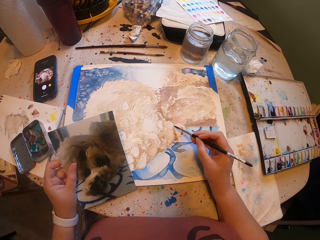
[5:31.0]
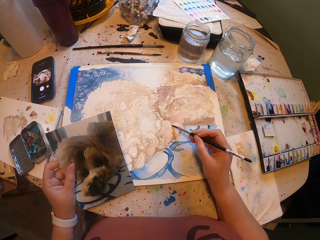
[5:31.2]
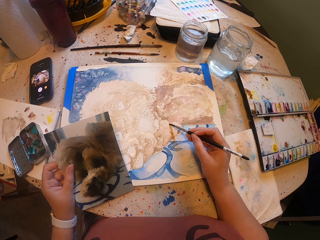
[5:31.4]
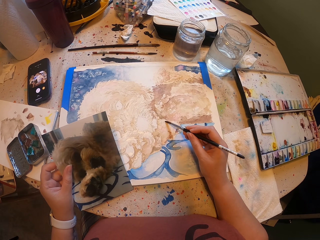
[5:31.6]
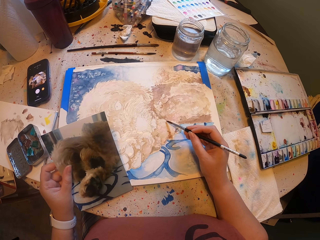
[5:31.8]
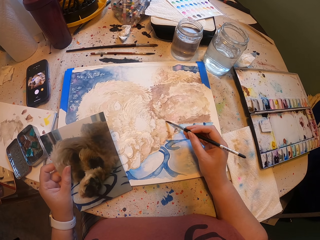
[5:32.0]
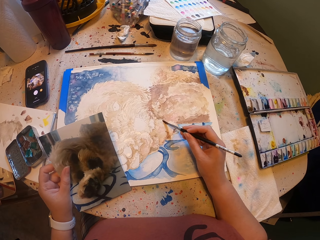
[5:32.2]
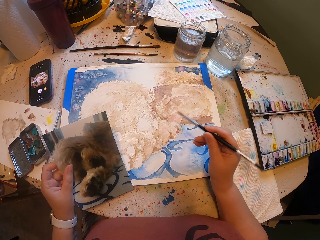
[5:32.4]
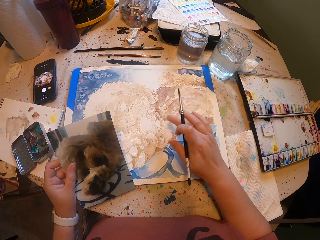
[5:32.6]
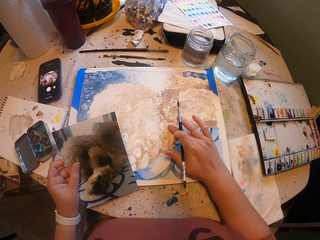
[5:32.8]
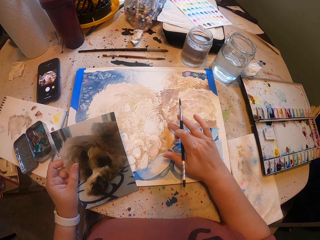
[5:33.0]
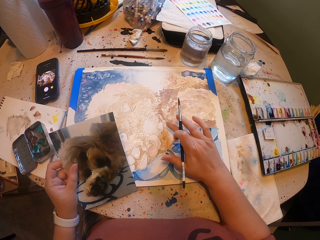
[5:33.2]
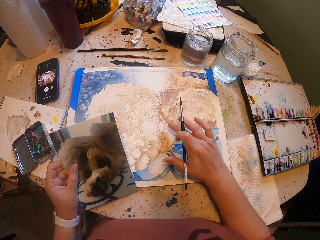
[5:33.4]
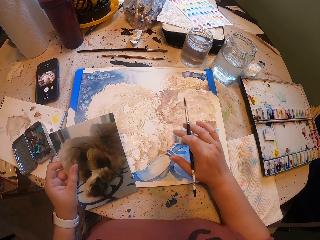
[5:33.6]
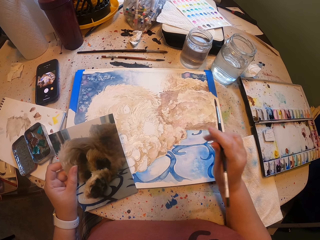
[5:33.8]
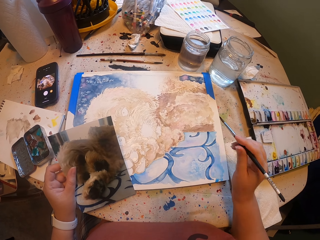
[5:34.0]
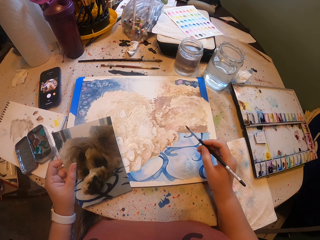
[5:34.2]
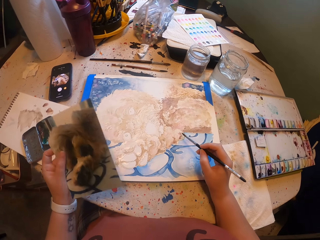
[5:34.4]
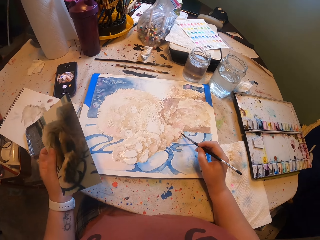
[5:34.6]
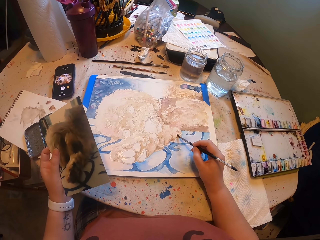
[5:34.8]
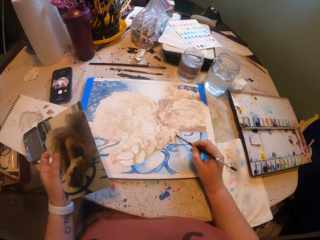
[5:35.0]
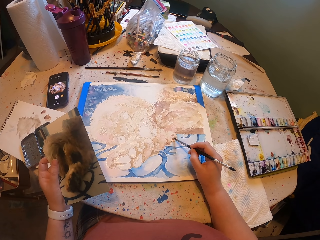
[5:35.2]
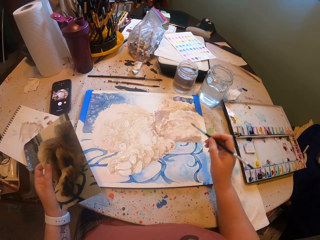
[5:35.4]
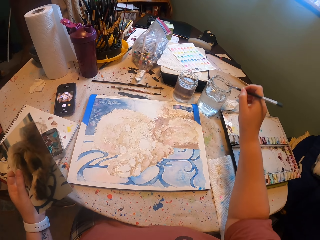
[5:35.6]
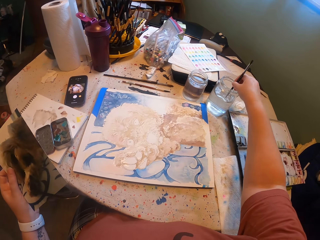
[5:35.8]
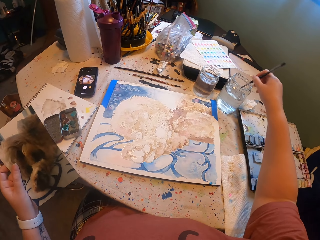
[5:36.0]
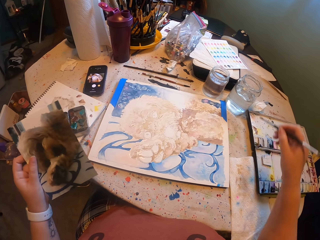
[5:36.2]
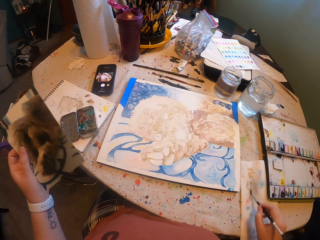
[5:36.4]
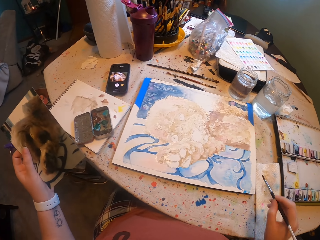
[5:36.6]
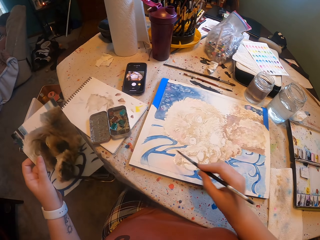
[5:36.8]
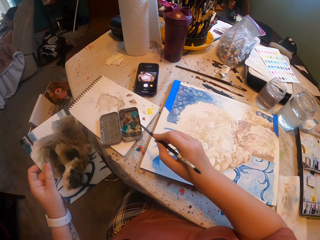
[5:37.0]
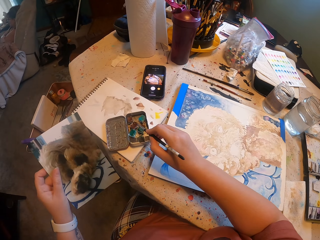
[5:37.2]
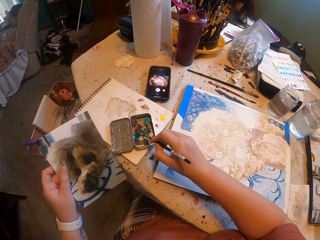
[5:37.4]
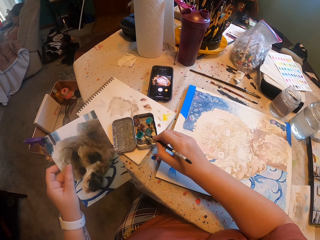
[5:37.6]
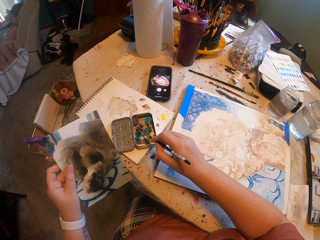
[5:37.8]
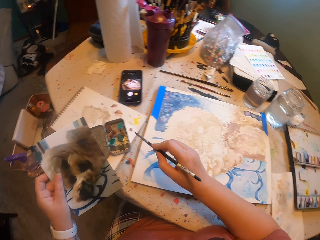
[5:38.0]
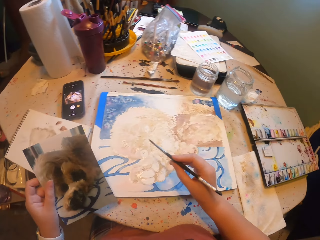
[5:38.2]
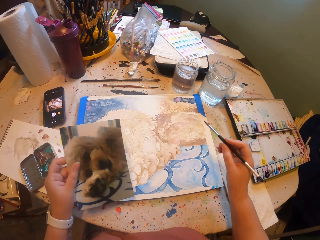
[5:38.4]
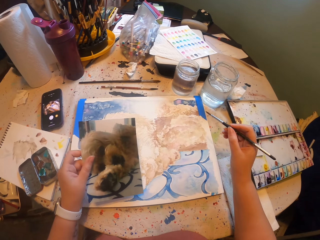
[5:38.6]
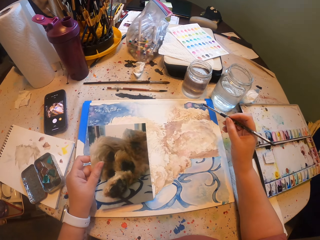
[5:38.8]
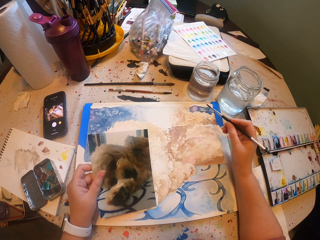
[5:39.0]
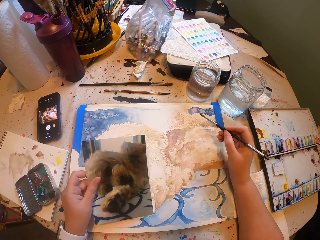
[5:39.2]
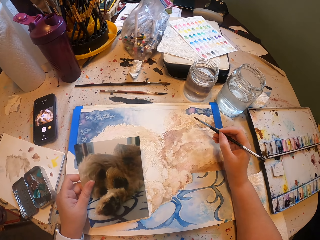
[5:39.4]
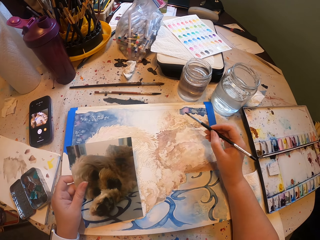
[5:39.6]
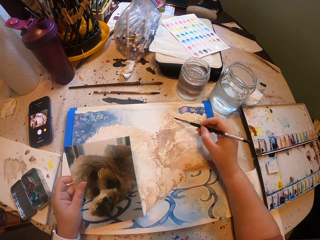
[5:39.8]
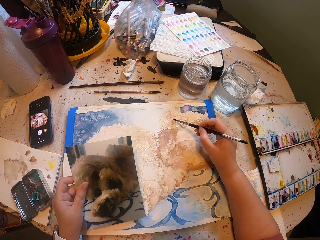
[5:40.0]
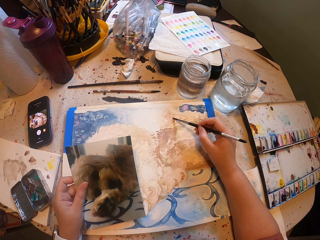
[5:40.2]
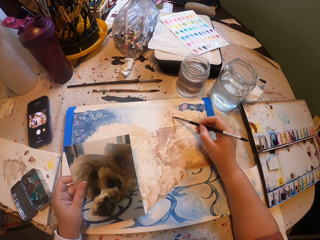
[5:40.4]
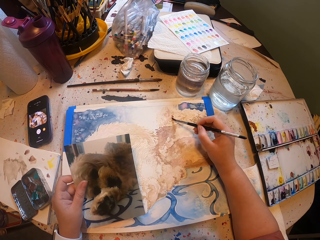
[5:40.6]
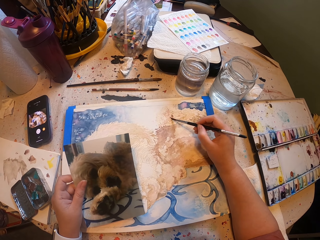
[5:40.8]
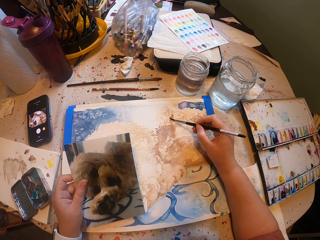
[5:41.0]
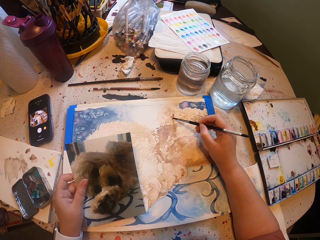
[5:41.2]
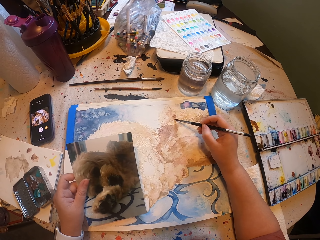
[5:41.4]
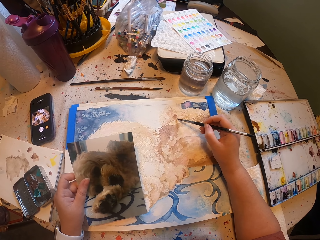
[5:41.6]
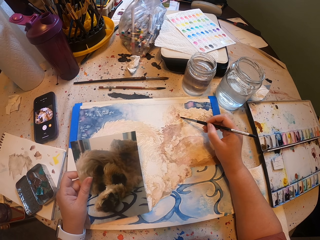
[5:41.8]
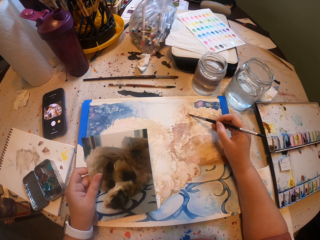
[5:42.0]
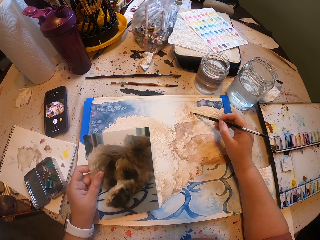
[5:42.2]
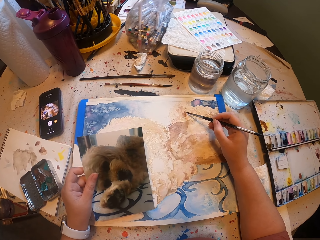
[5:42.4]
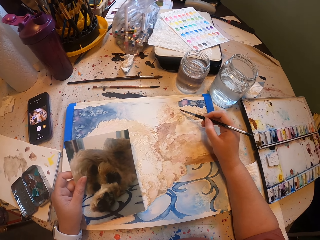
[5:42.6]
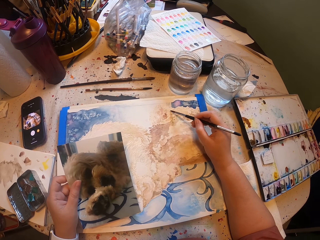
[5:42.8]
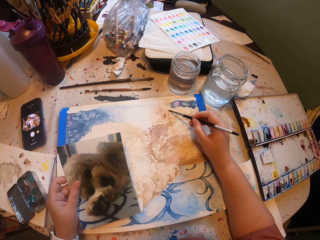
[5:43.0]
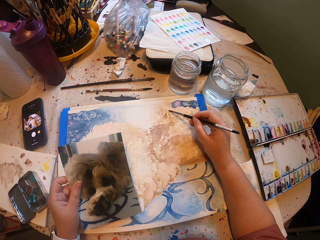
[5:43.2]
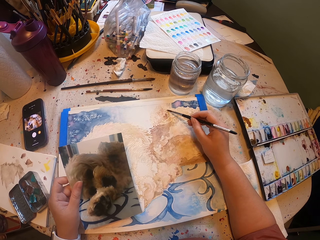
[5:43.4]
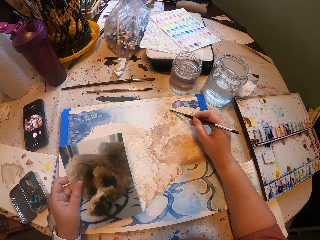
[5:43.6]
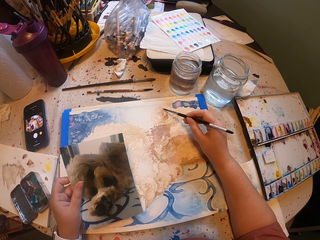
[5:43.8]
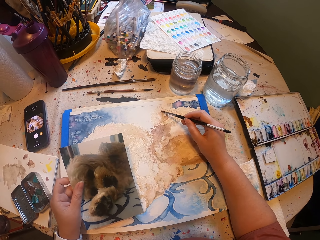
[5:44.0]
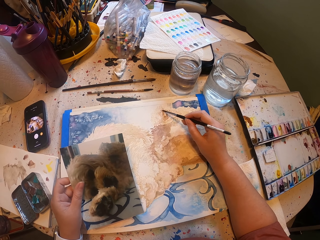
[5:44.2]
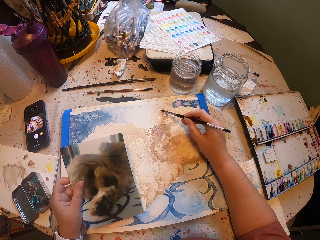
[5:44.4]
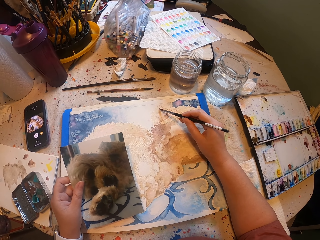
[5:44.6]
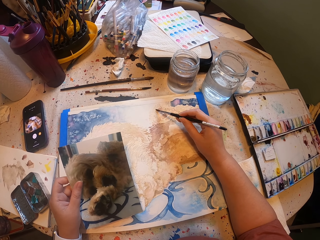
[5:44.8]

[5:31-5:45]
The camera wearer rubs the art with his right hand. He paints the art with the paint brush. He dips the painting brush or paint brush in the bottle of water. He picks a color from the palette and dips the paint brush in the paint. He paints the art with the paint brush on the book.

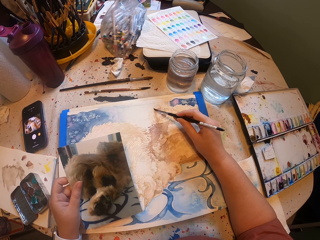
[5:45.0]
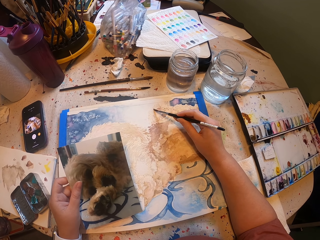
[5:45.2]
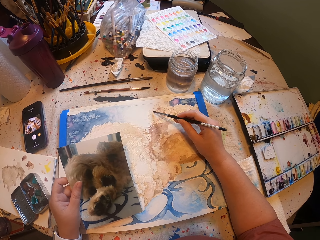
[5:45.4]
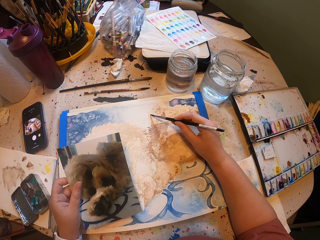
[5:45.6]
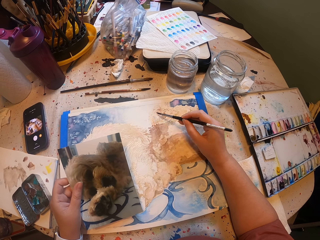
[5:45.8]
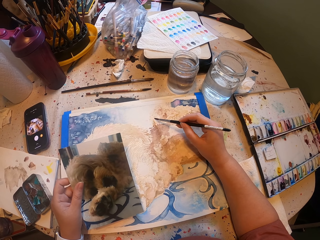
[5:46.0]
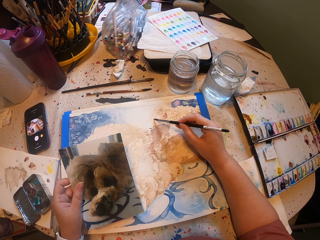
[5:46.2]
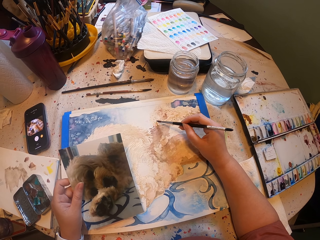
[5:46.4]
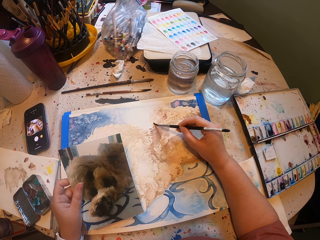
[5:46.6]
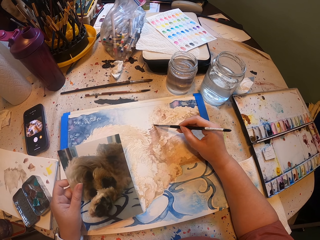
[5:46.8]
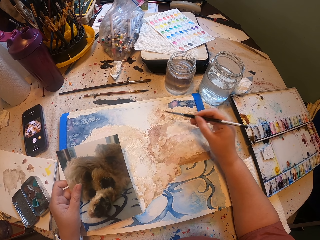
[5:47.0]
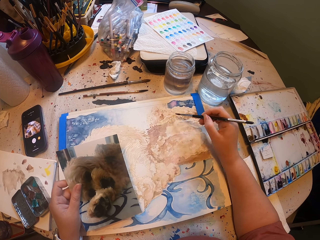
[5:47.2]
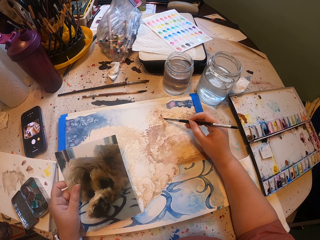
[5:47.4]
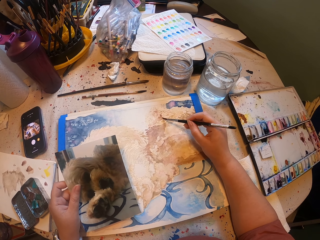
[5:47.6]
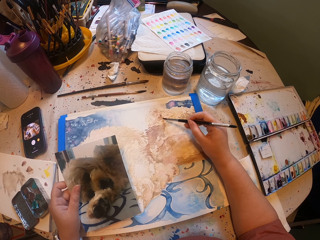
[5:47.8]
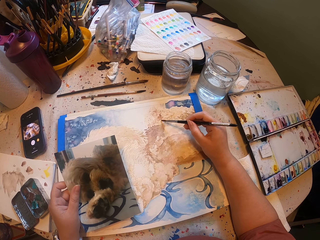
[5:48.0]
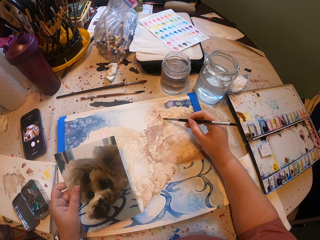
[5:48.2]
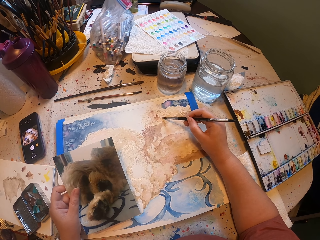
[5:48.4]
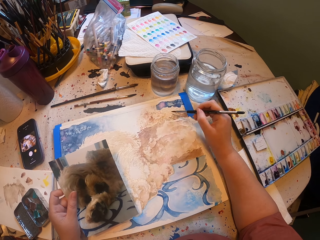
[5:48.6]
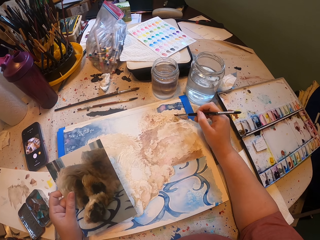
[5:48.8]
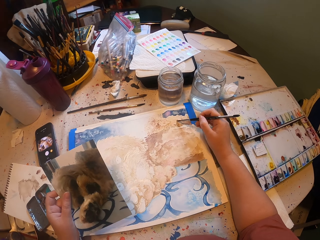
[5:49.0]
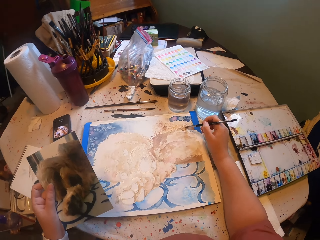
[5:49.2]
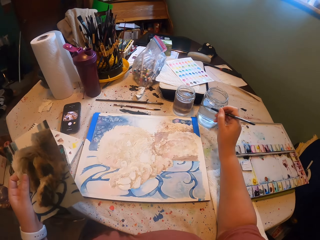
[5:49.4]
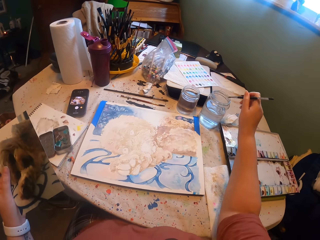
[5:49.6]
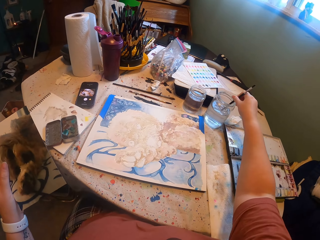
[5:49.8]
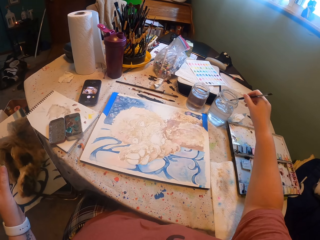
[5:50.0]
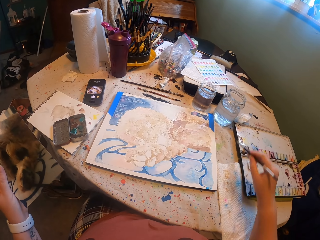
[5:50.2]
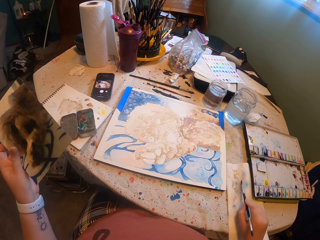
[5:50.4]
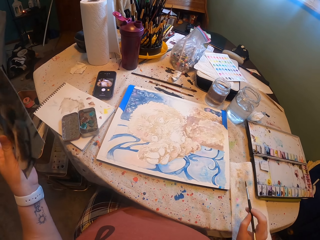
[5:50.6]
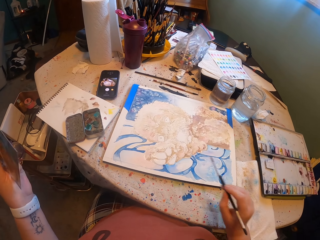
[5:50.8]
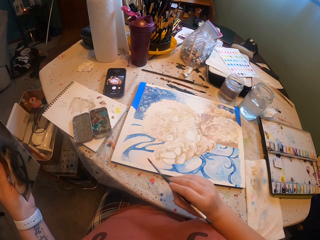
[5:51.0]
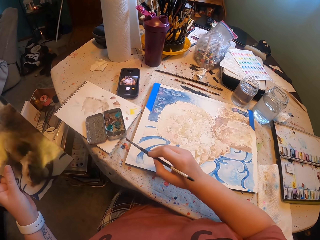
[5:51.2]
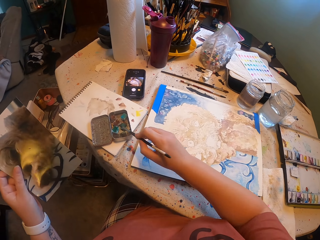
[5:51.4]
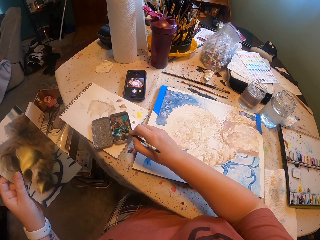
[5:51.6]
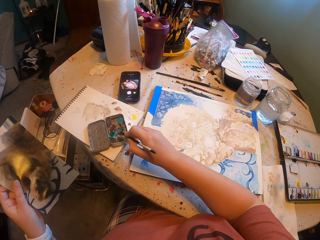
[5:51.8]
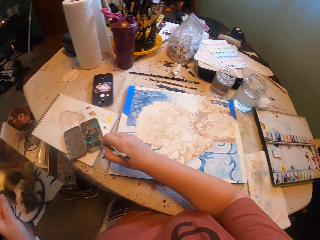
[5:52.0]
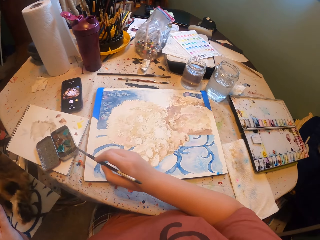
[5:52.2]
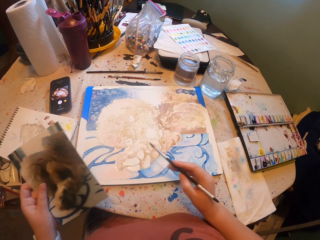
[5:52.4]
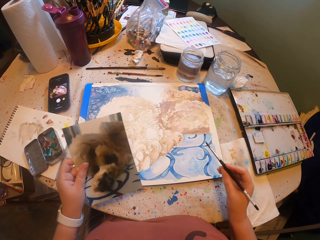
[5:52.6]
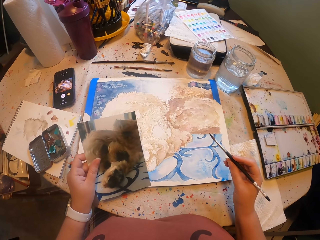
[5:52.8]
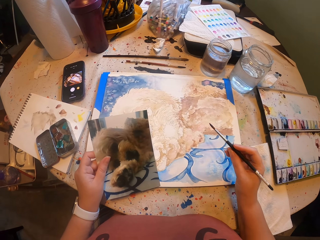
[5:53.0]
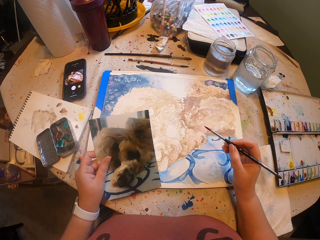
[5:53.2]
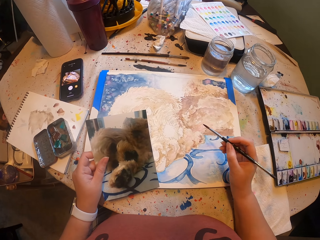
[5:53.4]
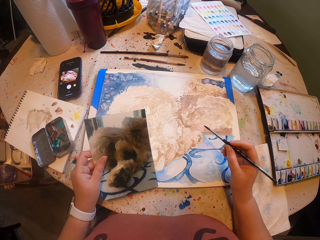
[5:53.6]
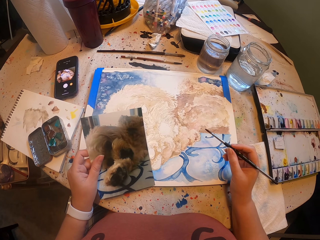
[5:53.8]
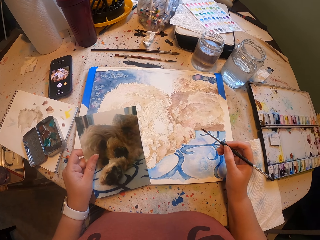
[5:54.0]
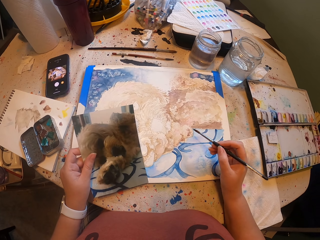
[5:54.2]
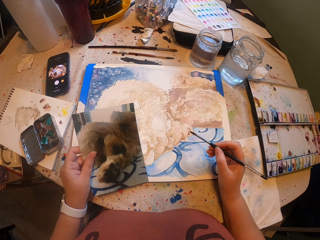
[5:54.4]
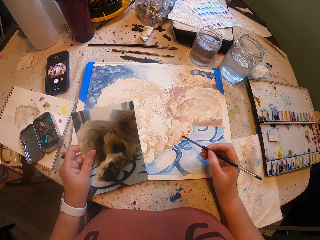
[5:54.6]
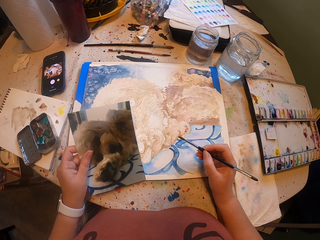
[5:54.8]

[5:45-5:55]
The camera wearer dips the painting brush or paint brush in the bottle of water. They pick a color from the palette and dip the paint brush in the paint.
